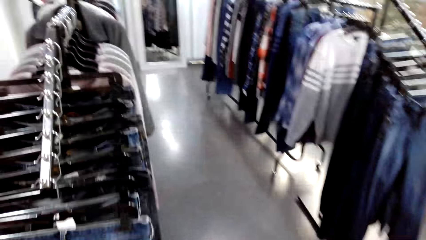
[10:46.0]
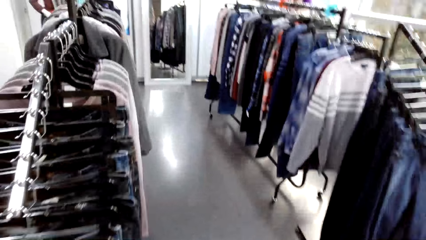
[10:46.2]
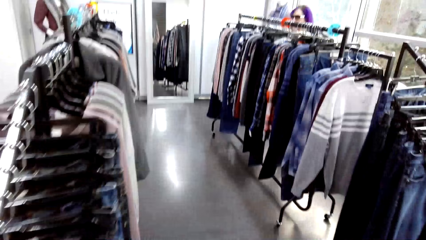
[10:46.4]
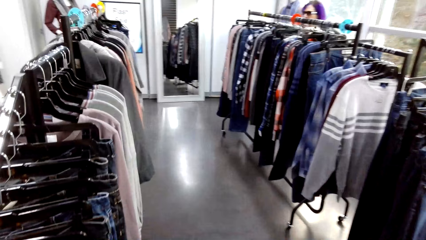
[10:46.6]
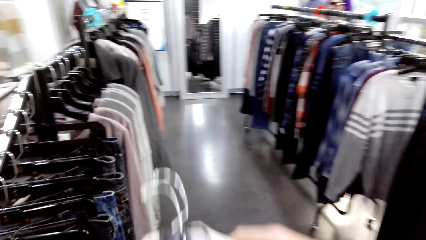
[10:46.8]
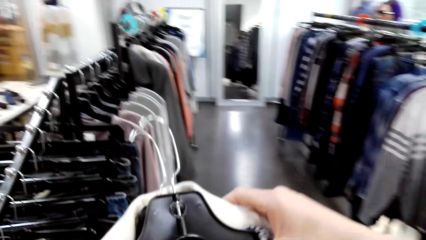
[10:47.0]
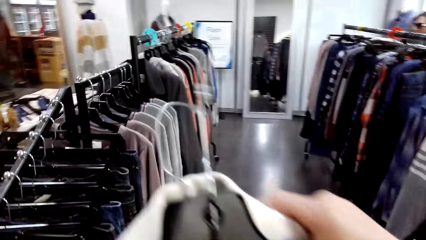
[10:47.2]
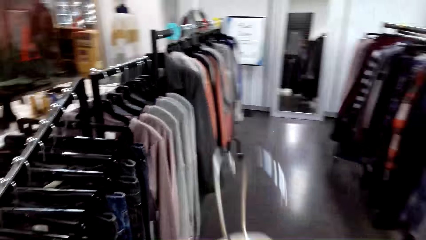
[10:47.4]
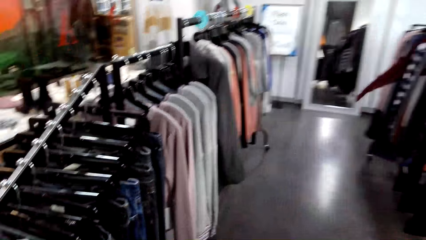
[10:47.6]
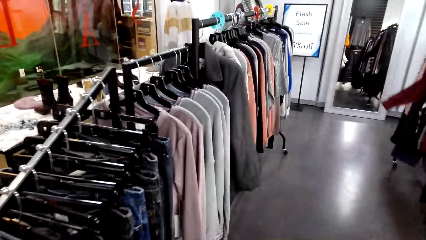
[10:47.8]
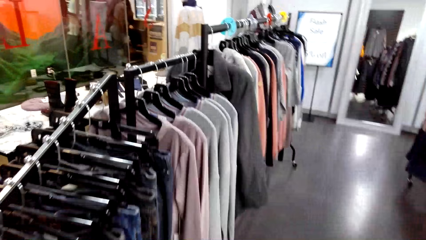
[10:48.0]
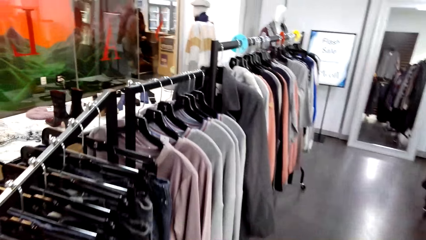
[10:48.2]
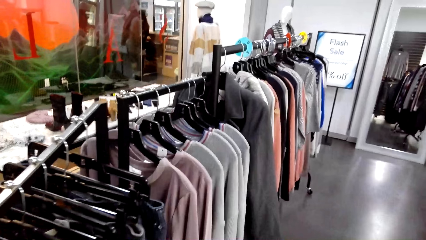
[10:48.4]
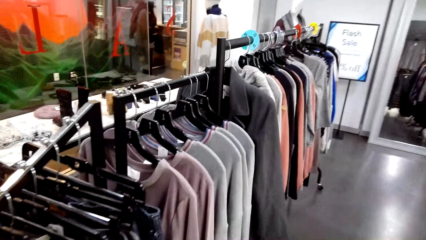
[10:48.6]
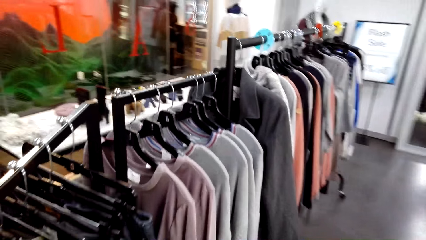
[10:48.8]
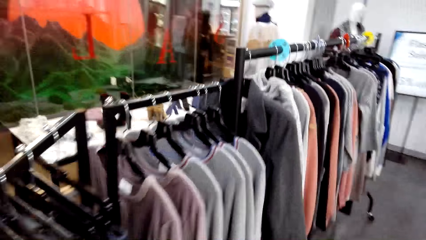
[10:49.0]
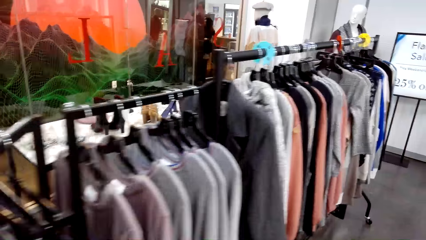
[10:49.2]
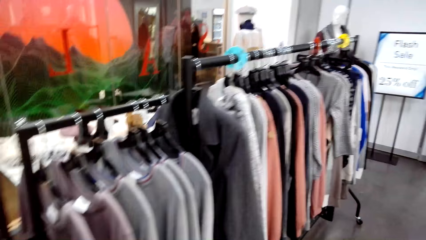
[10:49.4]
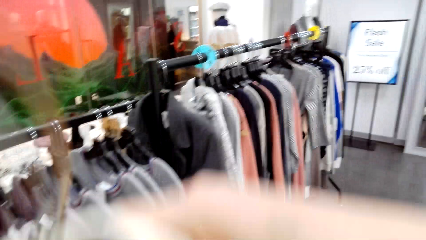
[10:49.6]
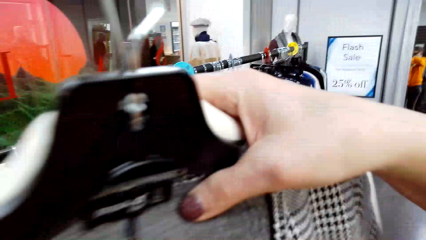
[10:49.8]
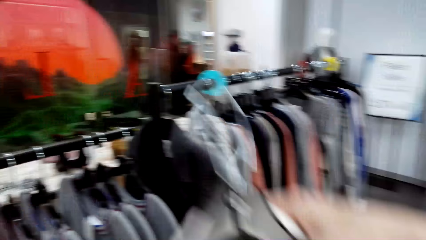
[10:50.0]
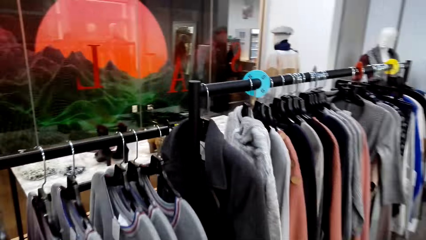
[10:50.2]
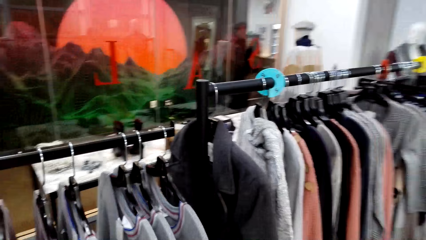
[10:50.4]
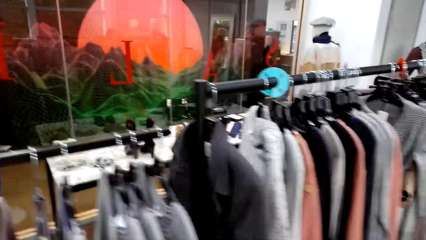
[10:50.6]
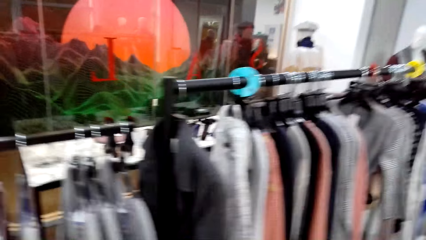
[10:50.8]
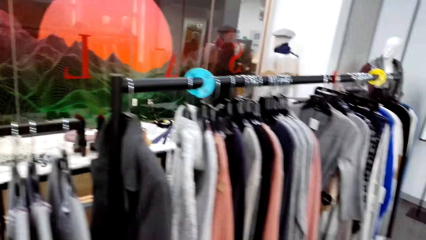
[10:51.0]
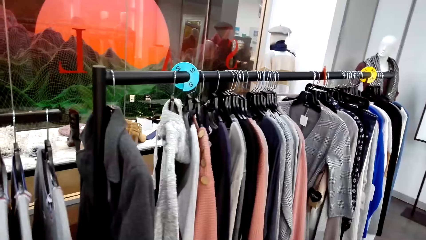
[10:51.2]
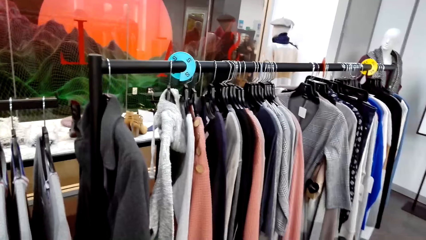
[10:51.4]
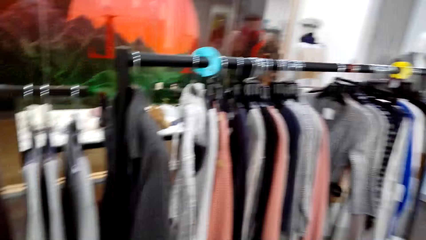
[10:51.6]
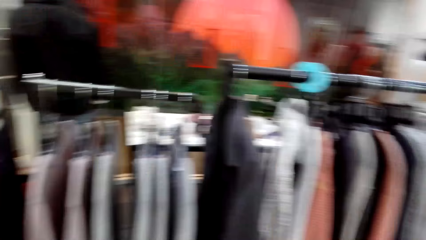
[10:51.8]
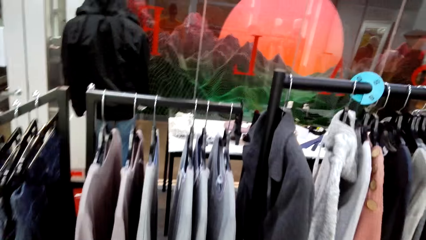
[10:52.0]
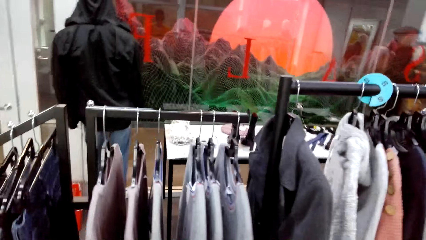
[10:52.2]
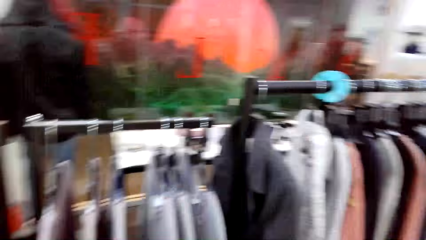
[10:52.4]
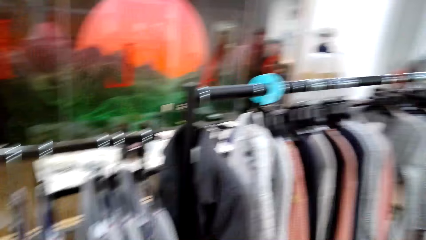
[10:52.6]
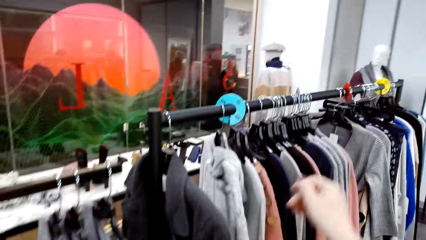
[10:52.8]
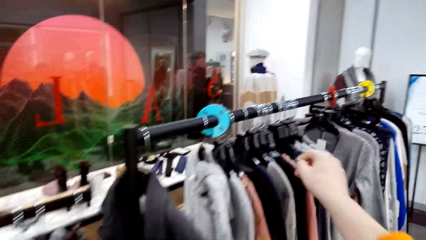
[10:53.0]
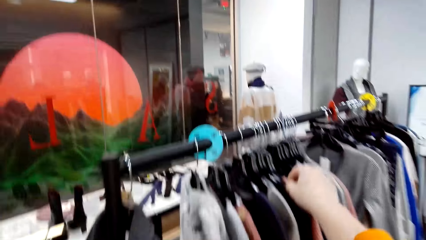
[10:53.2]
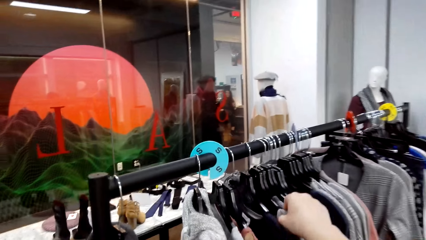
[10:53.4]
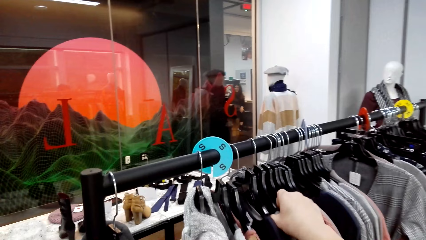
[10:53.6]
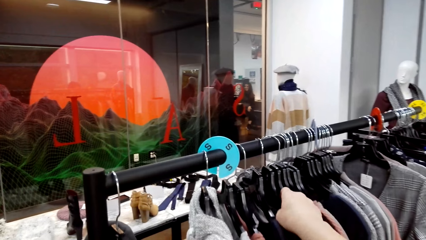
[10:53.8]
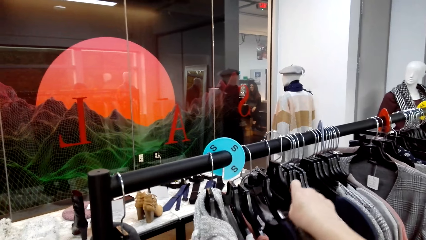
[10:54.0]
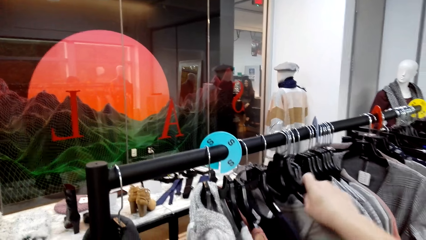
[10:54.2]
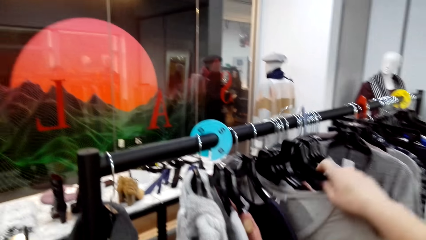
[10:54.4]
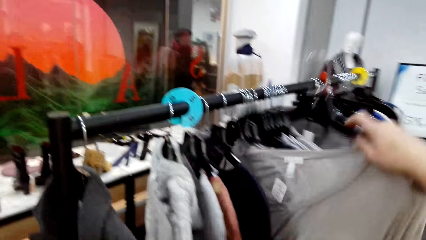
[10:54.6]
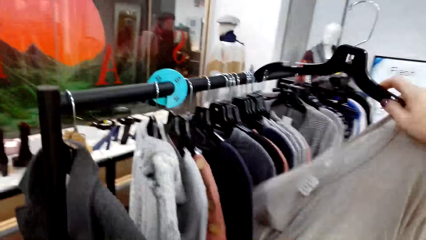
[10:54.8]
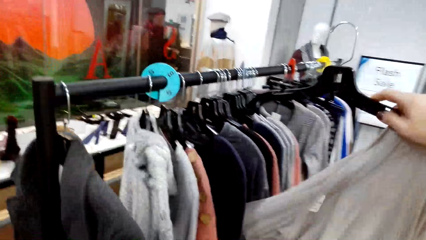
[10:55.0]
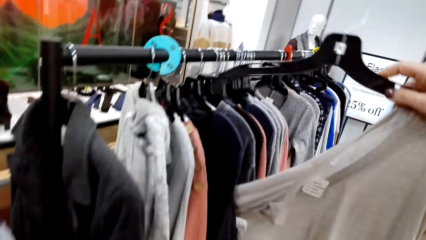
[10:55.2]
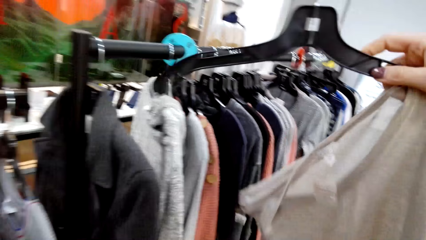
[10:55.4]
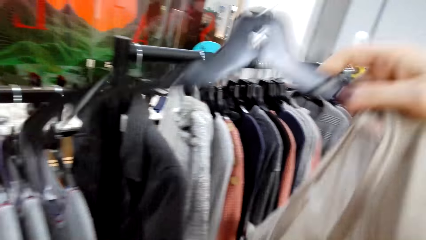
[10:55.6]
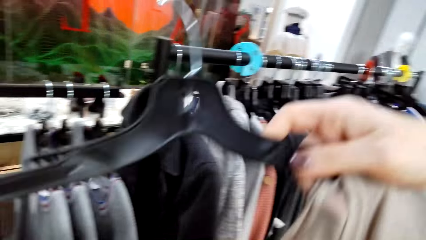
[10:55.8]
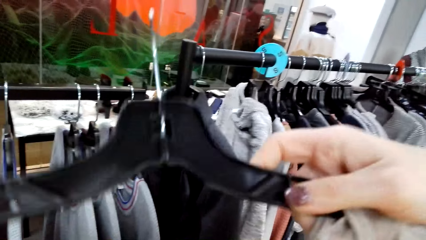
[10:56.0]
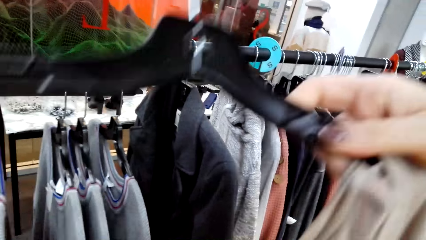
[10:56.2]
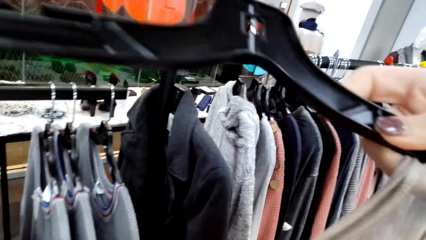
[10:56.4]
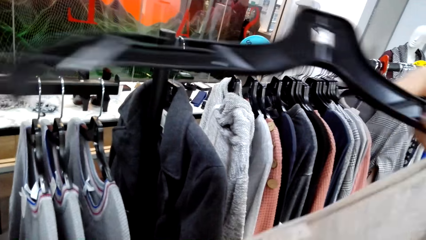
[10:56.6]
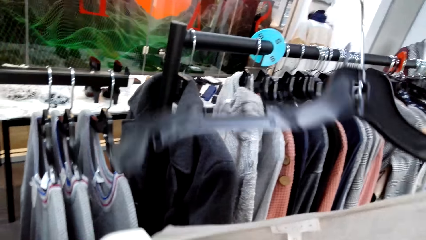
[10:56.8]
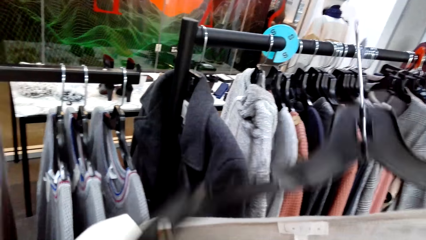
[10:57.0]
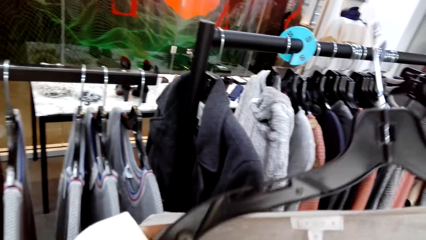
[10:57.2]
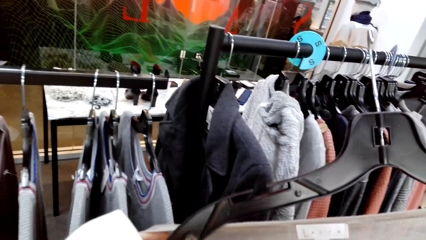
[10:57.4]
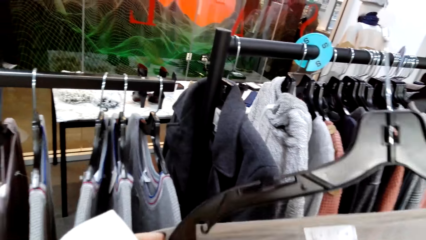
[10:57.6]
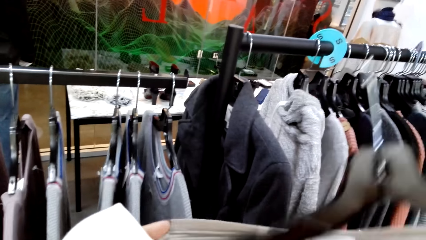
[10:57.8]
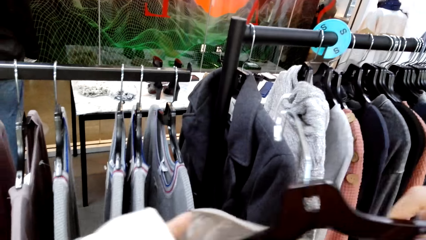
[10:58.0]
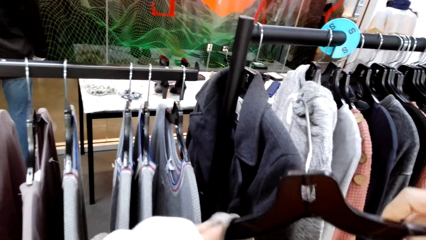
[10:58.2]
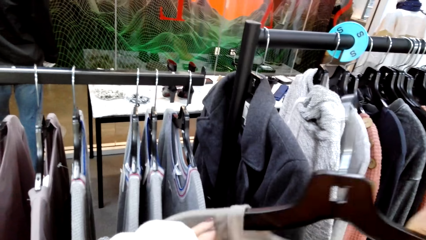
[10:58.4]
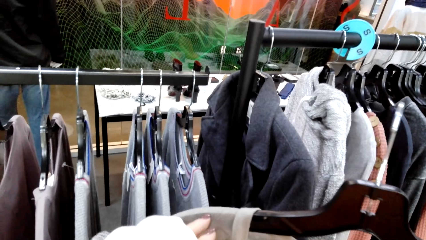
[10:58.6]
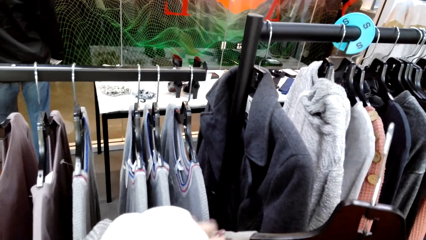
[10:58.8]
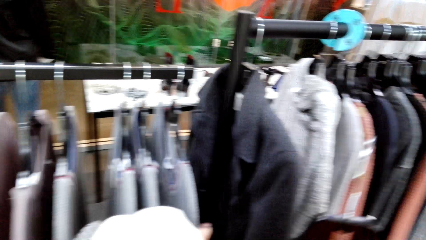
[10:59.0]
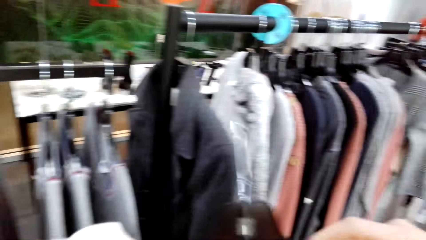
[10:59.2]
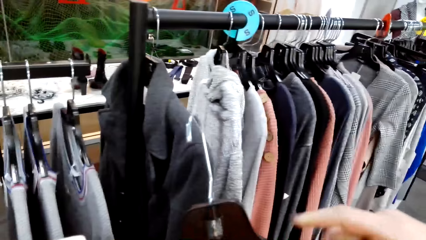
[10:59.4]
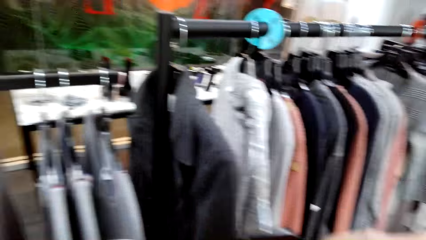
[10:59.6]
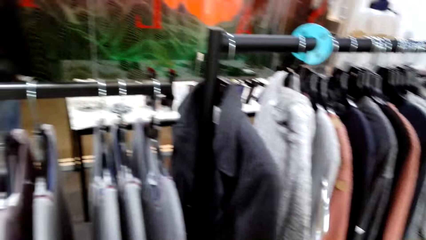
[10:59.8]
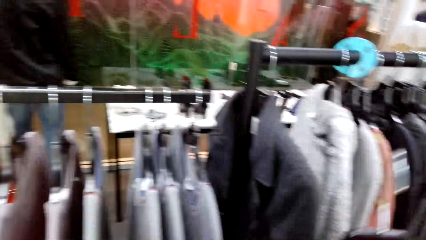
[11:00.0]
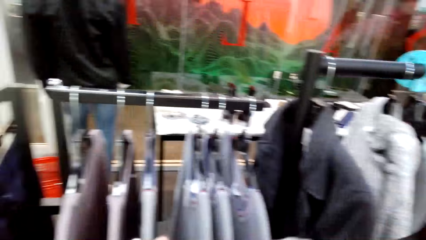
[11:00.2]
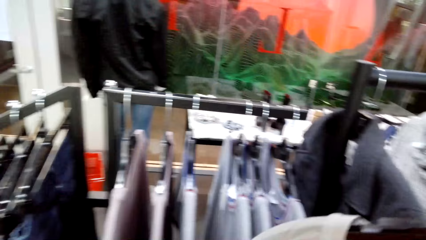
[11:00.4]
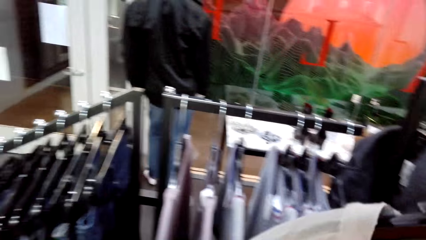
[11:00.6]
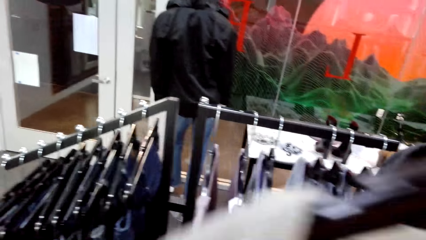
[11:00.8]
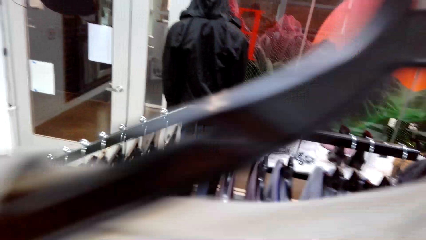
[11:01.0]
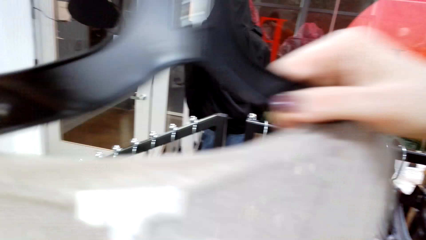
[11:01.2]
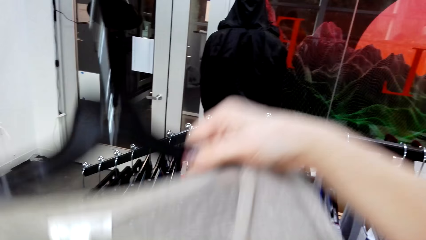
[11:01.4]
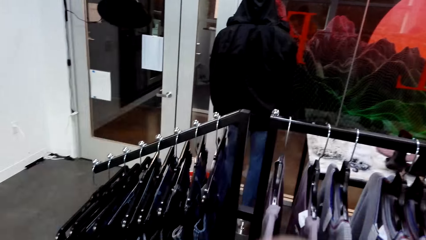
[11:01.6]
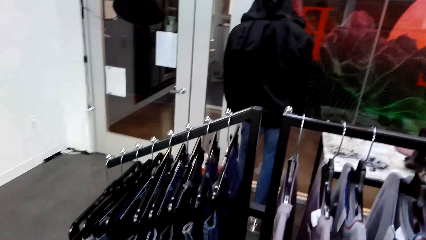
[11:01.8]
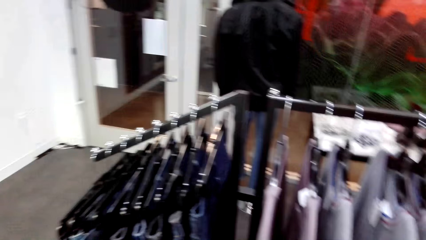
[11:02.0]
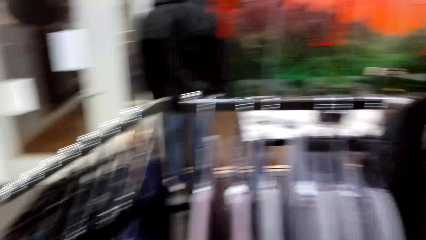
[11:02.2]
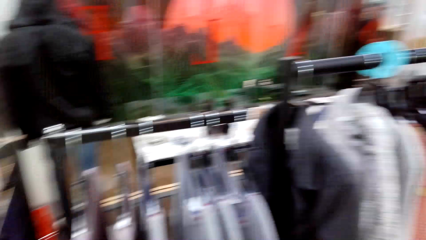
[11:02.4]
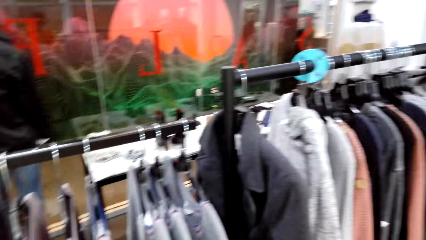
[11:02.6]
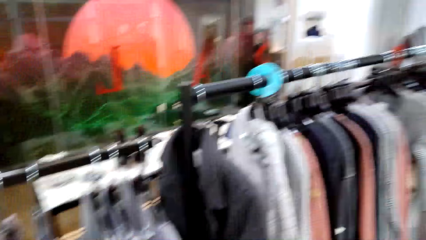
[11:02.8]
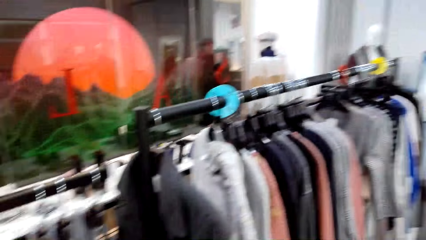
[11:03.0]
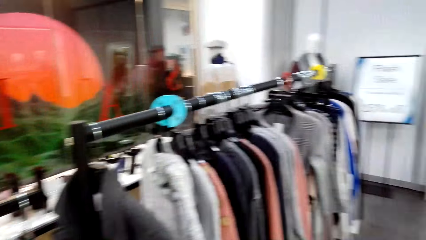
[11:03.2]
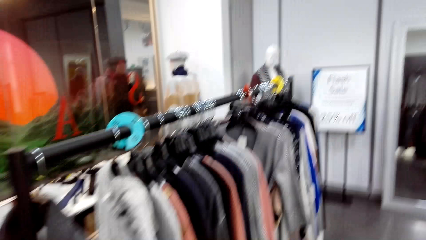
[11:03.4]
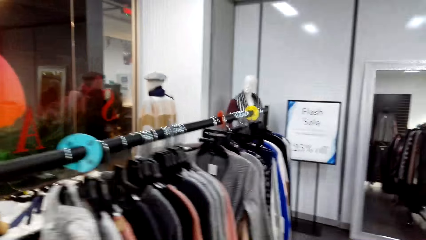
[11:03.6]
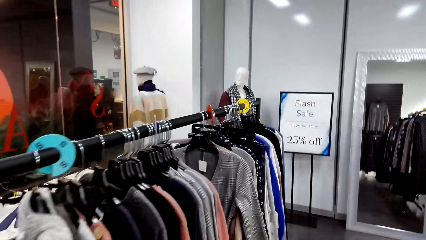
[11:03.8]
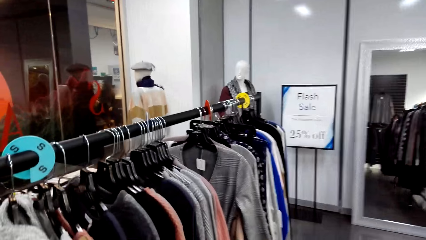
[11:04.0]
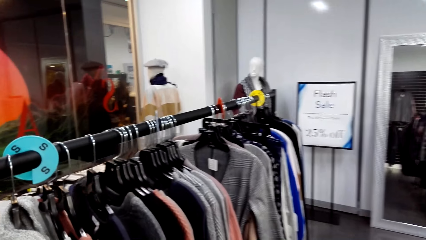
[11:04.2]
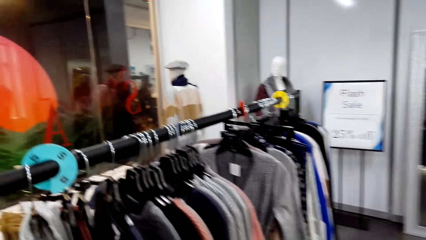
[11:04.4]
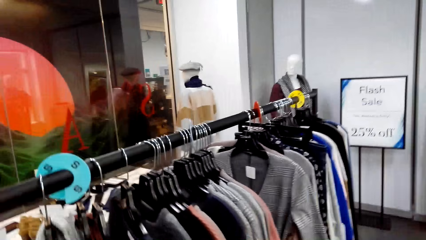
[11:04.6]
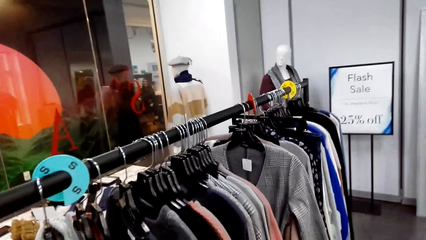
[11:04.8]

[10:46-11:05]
The camera wearer lifts a cloth. They lower the cloth. They move around. They raise a hand. They look around. They unhang a cloth from the rail. They put the cloth on the hanger. They look around. They lower the cloth. They look around the room.
